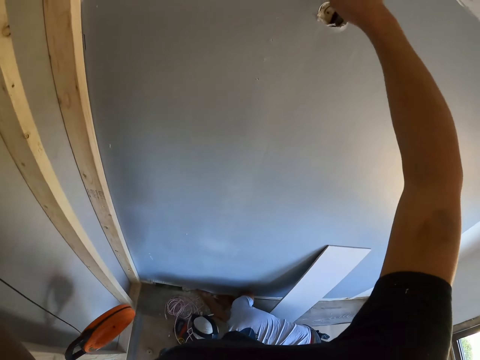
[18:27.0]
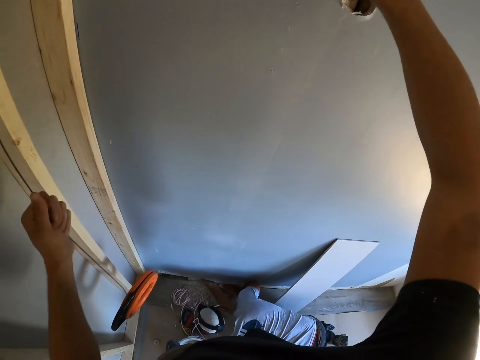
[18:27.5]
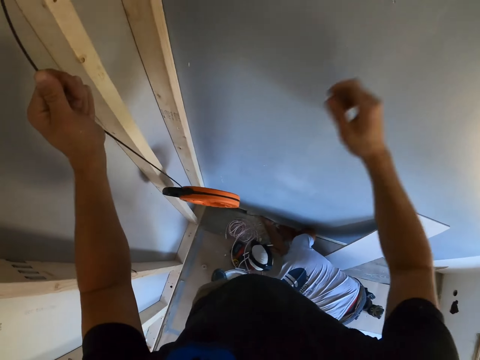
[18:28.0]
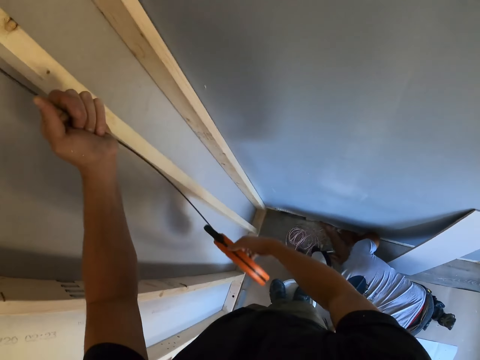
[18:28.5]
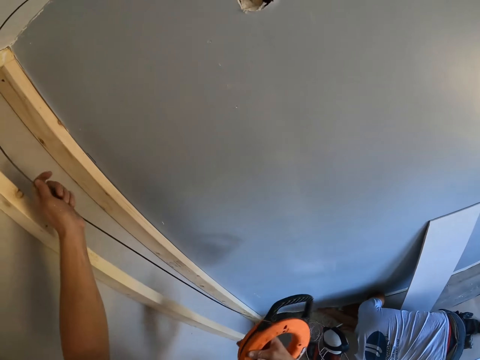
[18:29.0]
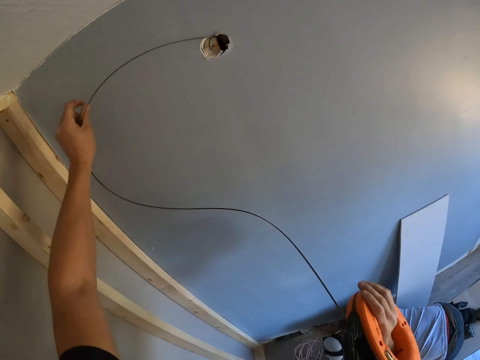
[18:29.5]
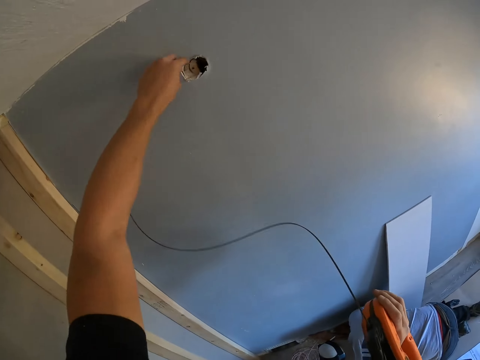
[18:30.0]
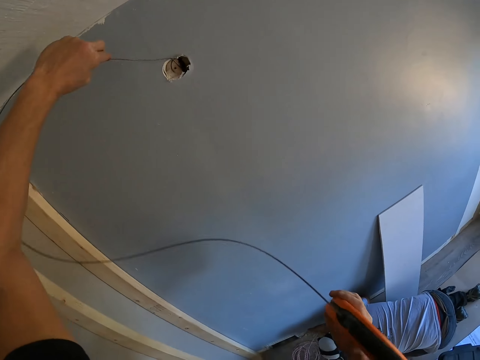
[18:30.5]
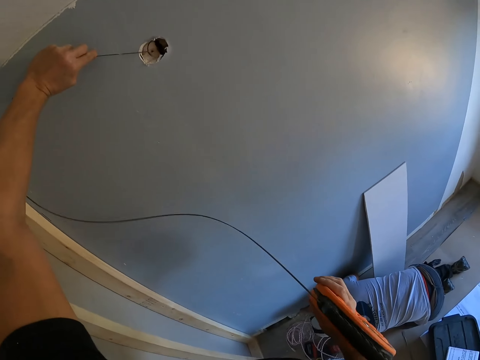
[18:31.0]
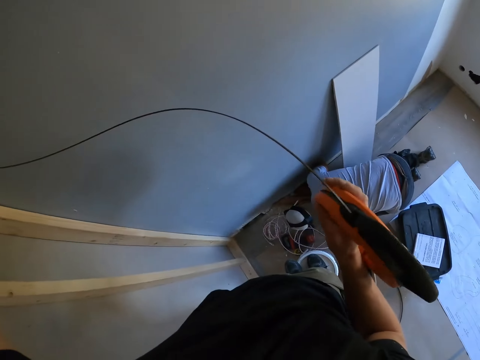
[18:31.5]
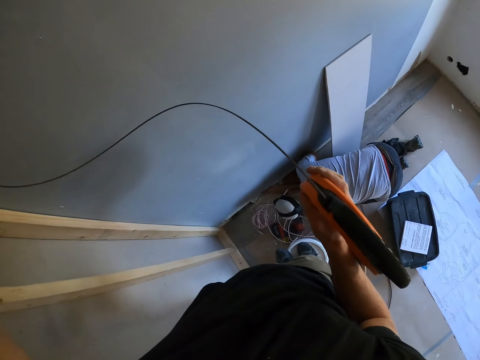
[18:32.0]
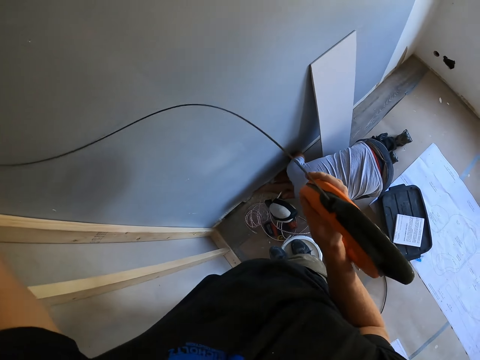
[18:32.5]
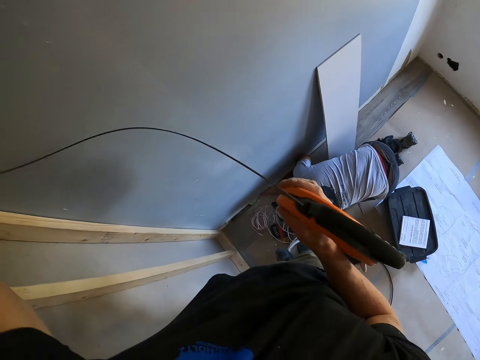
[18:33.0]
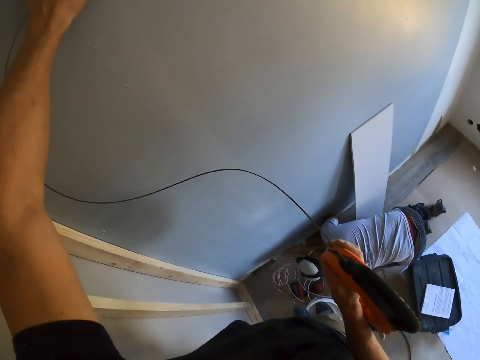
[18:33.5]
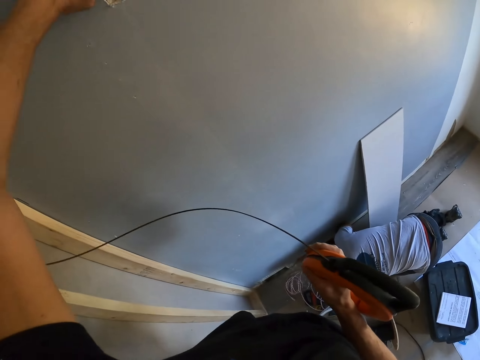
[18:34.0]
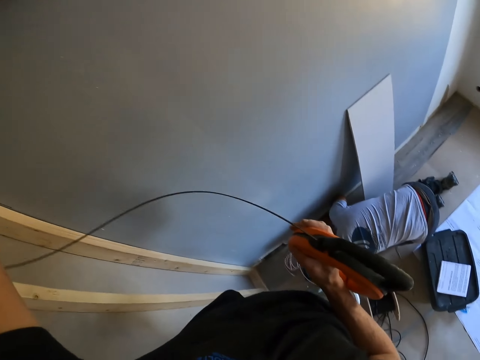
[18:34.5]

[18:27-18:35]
The camera wearer holds the cable holder. They push in a cable through the hole.

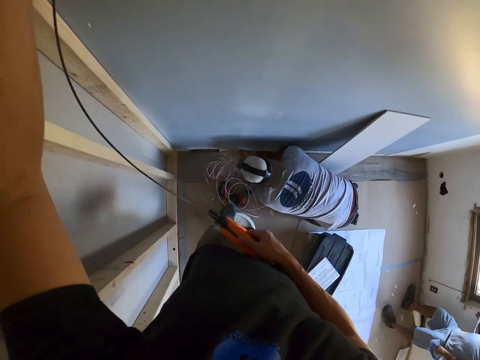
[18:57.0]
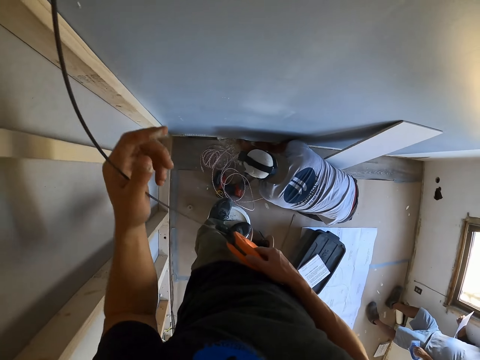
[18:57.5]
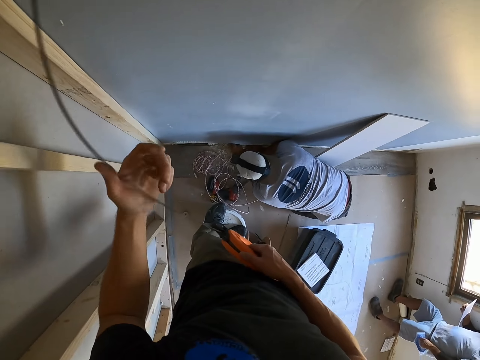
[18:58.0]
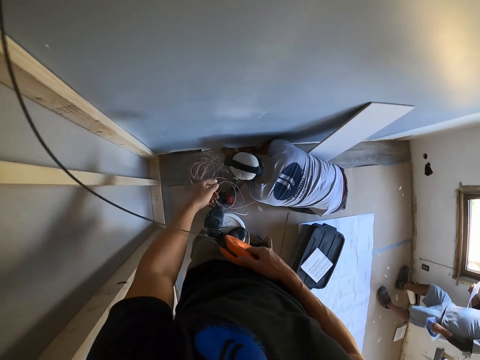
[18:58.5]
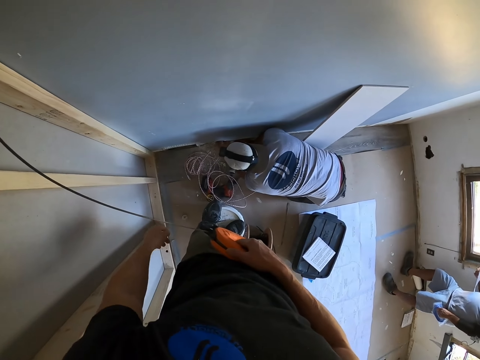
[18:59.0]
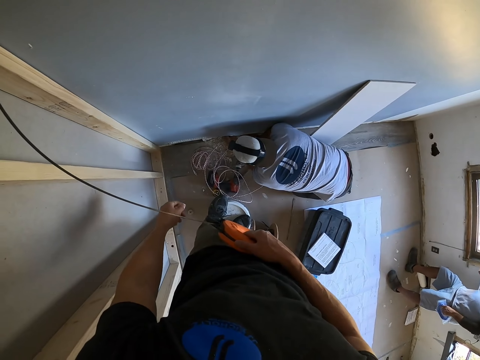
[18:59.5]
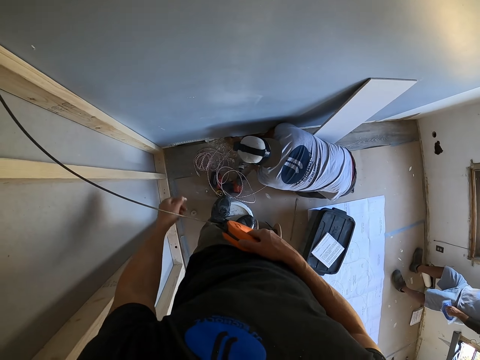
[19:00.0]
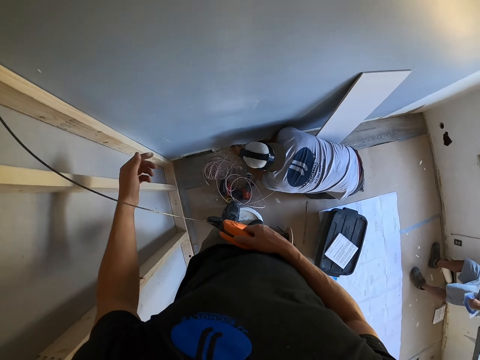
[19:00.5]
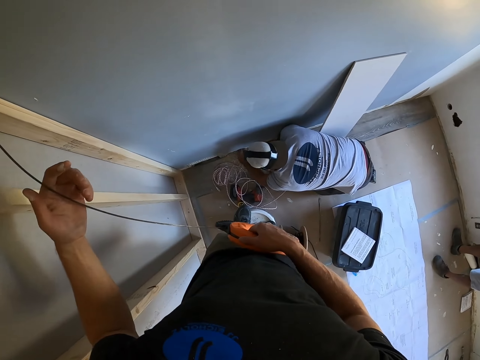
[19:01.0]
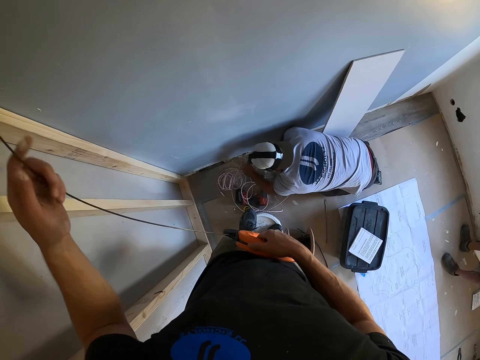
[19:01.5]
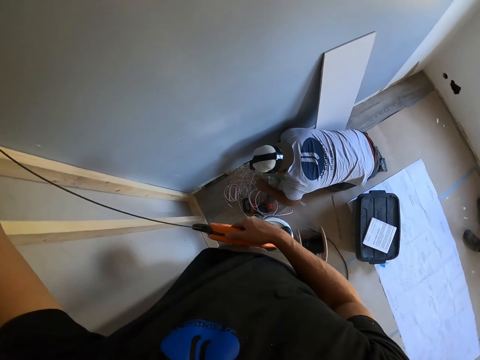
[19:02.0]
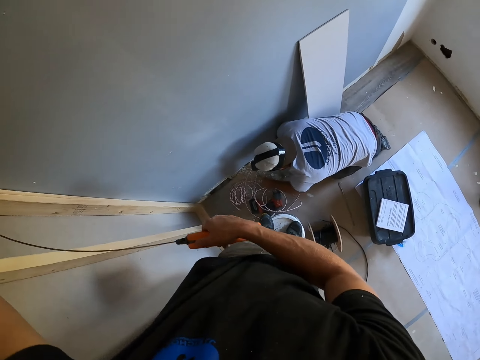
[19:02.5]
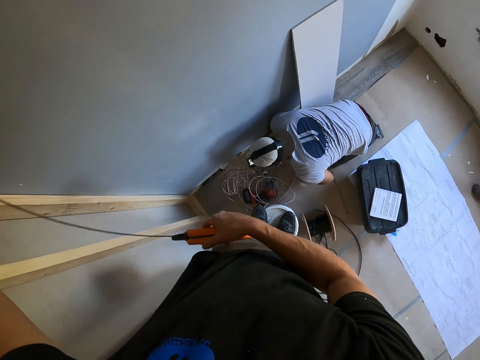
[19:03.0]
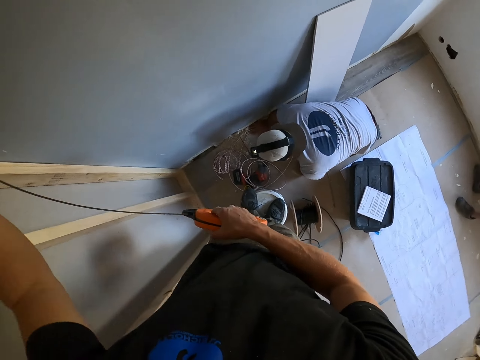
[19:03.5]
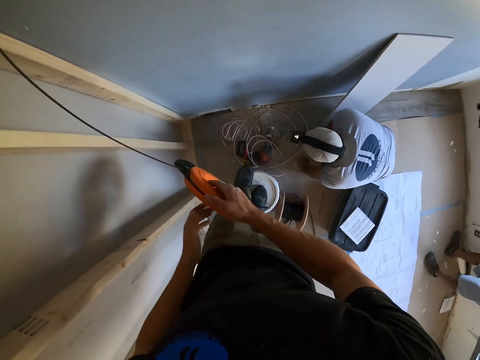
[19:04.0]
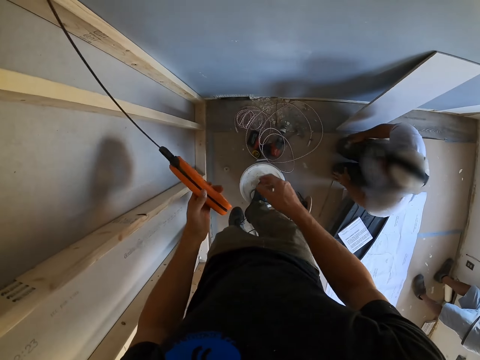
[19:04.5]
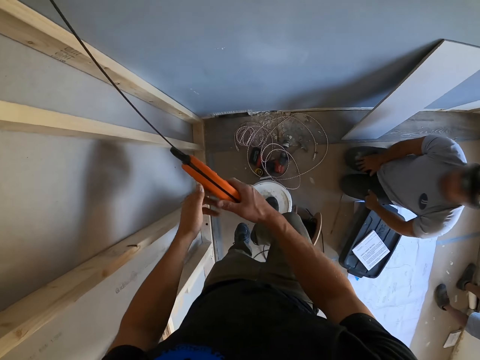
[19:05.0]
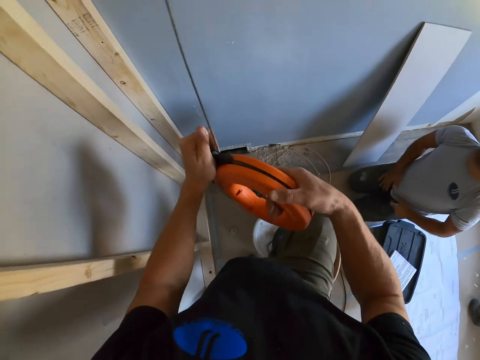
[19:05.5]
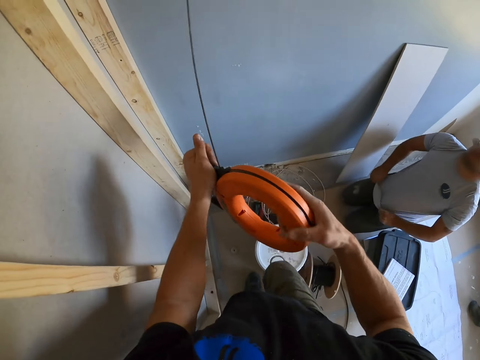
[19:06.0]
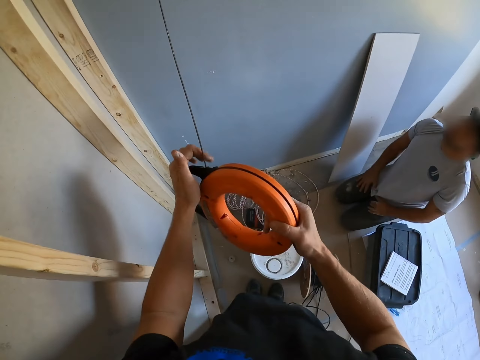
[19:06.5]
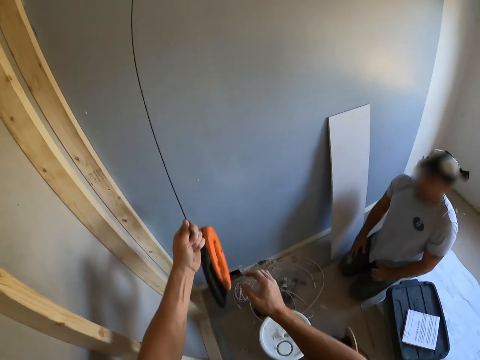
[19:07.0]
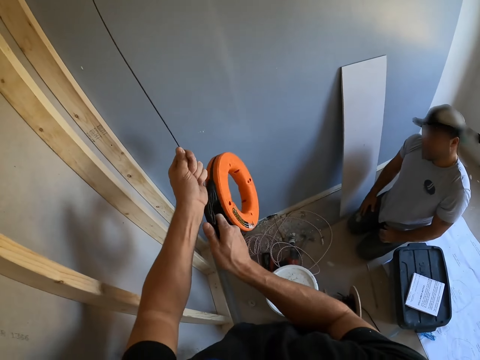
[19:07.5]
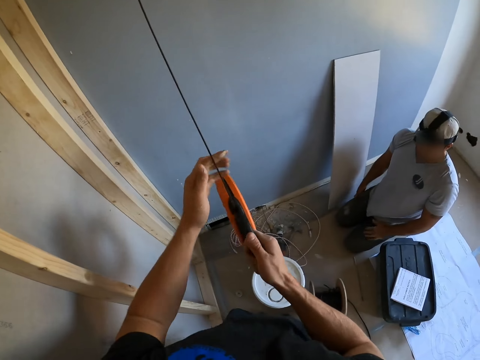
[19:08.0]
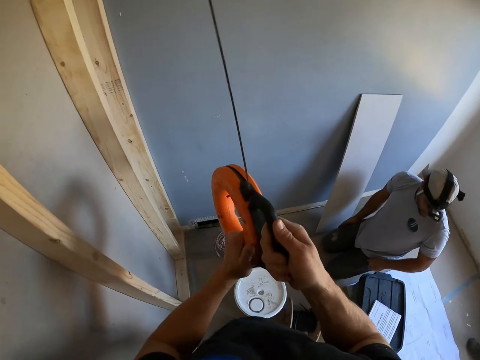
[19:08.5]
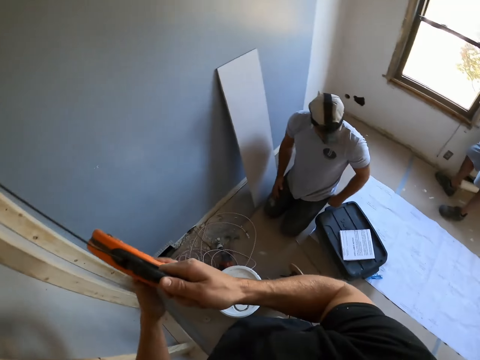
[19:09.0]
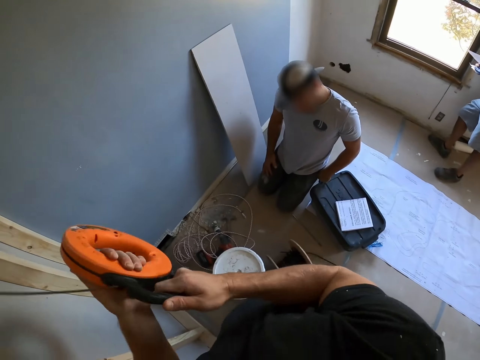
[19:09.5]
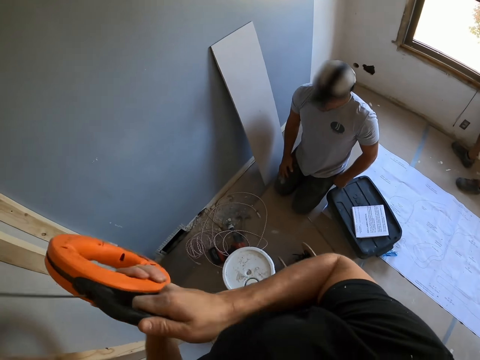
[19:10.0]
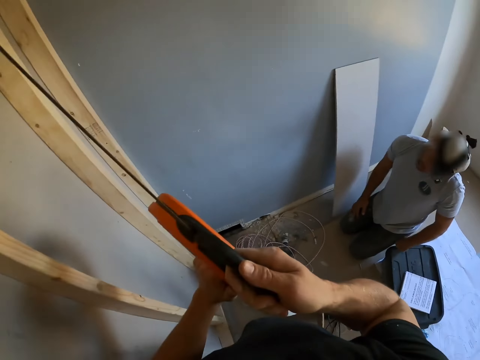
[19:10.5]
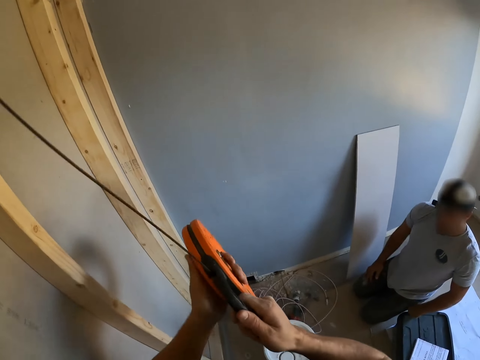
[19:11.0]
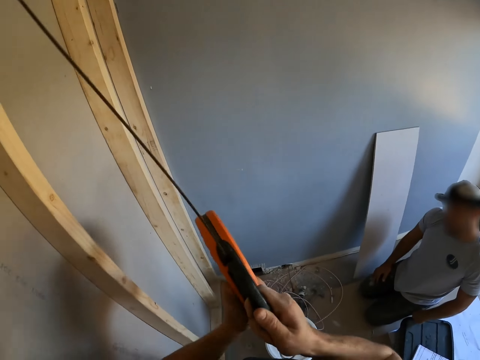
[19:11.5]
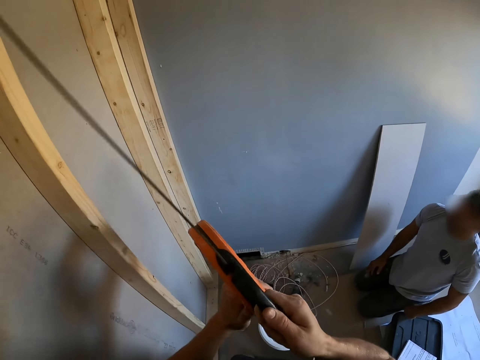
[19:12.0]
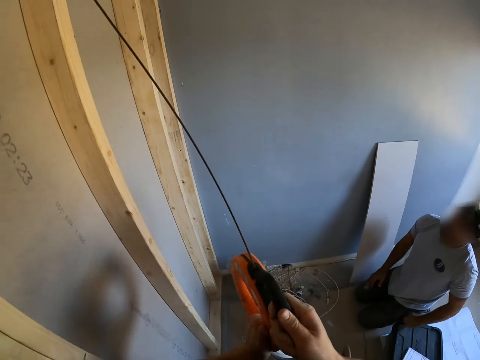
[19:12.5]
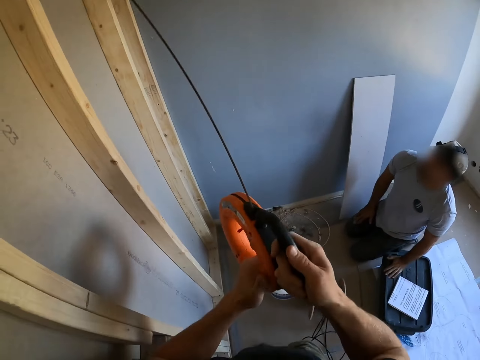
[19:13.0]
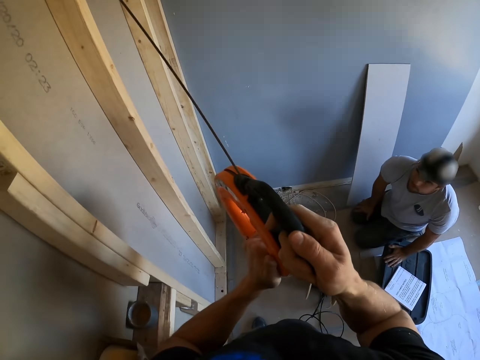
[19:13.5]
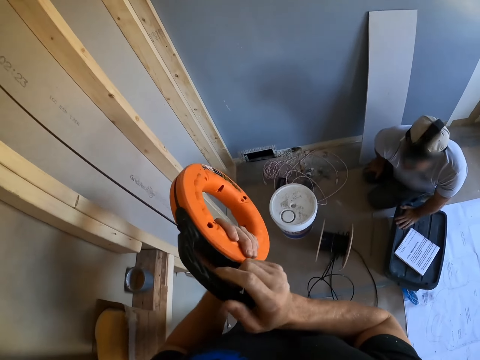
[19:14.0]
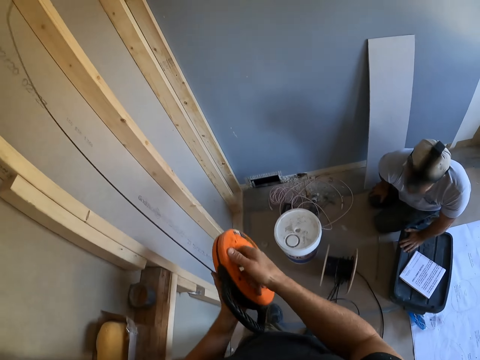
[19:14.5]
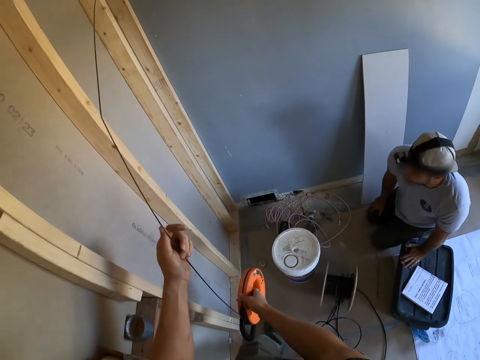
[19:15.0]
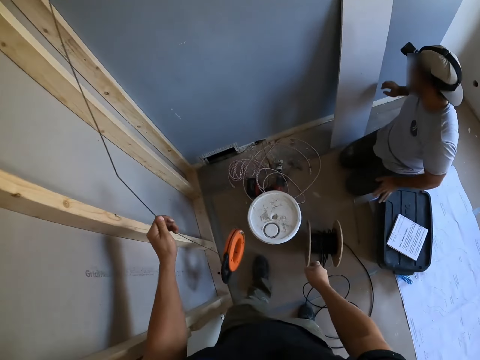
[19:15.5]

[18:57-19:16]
The camera wearer removes the hand from the wire. They hold the wire with the hand. They fix the electrical wire on the wall with the hand. They pull the cable holder.
